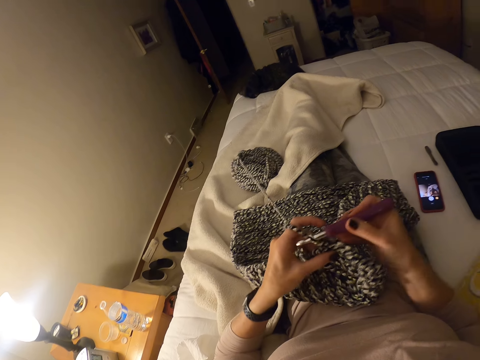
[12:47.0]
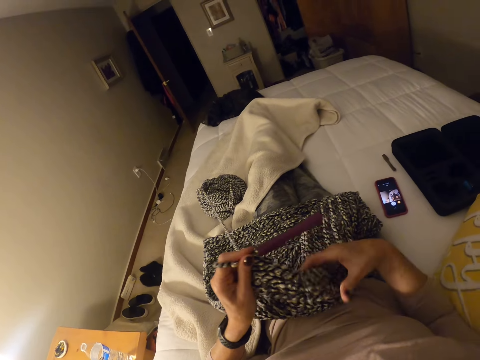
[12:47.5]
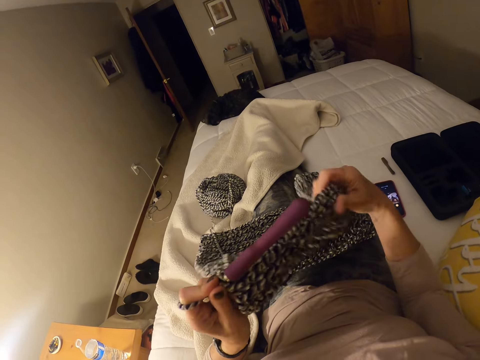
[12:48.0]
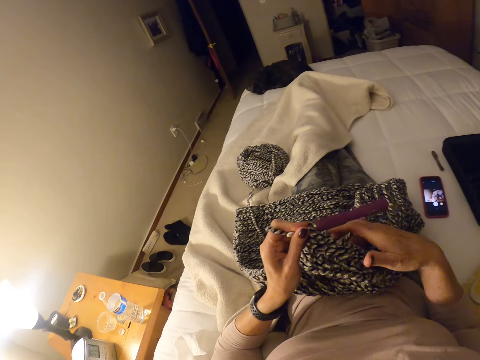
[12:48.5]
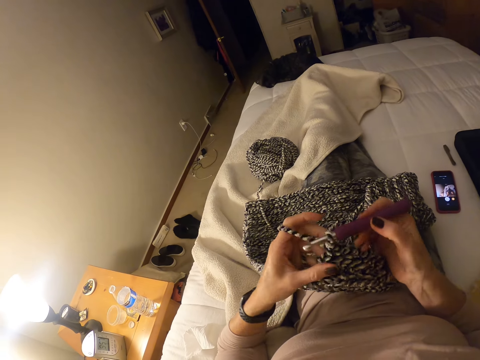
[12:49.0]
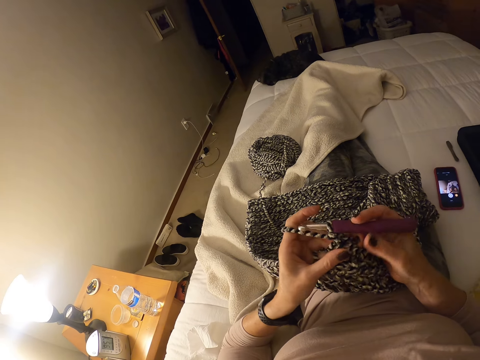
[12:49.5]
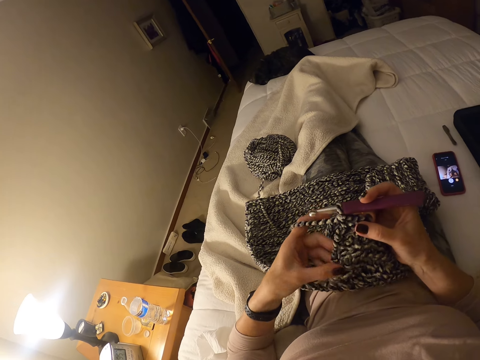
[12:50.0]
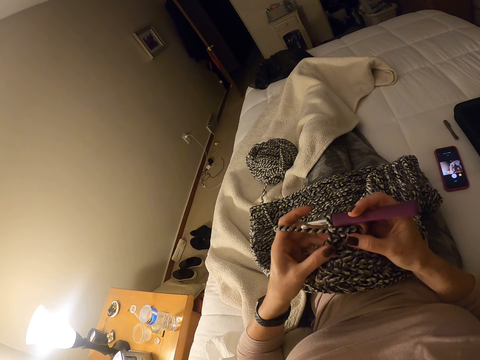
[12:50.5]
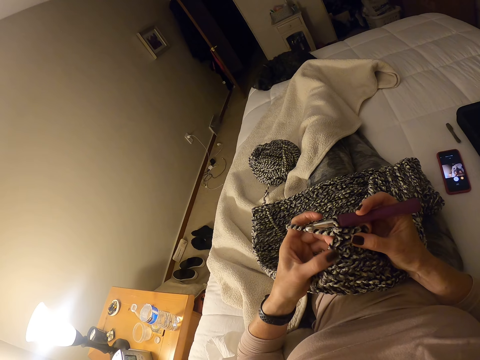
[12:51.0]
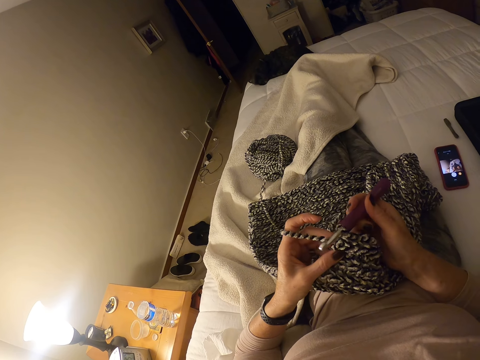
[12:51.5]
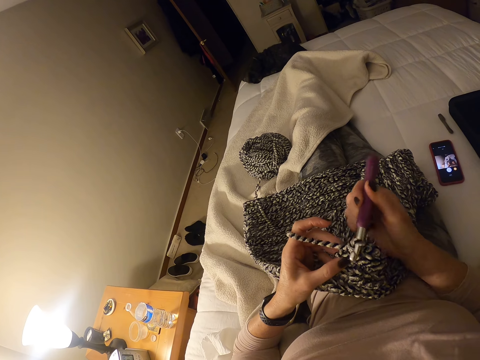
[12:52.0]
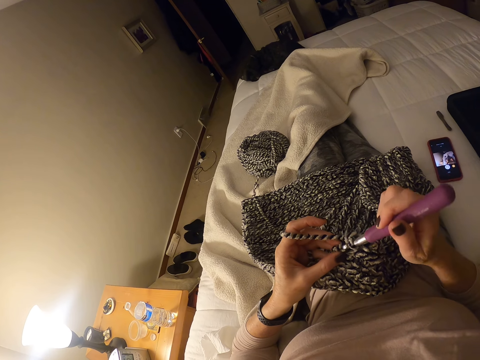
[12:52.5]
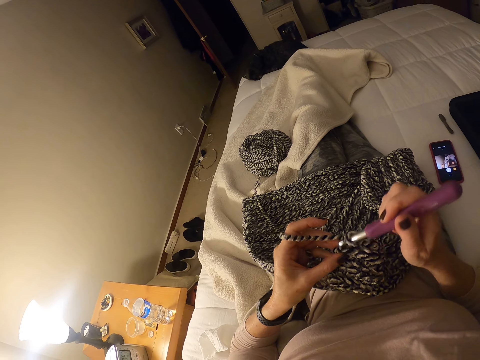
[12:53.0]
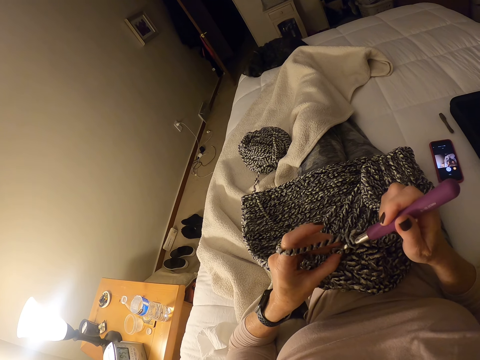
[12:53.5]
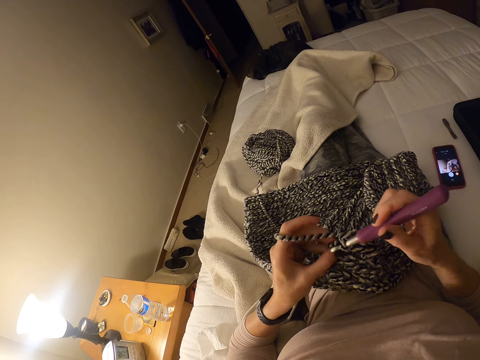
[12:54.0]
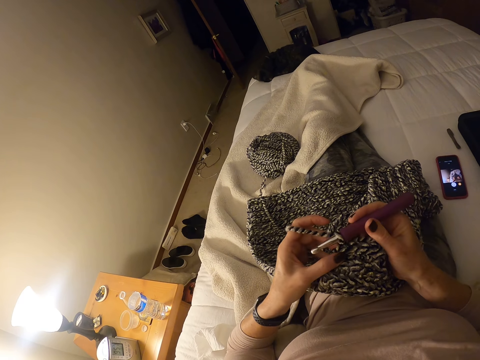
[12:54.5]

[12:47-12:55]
The camera wearer lifts the cloth. They crochet the cloth.

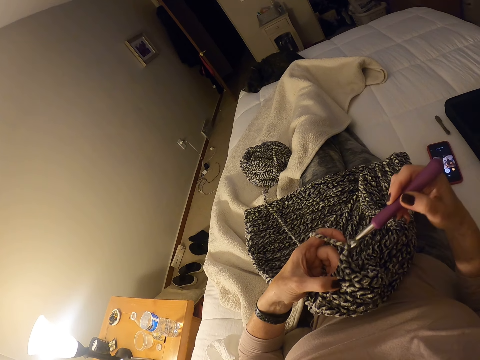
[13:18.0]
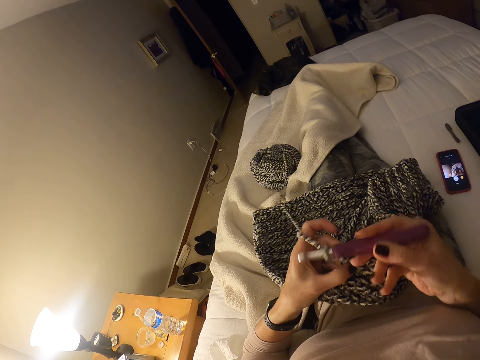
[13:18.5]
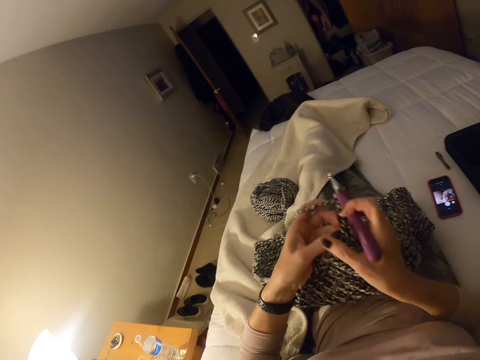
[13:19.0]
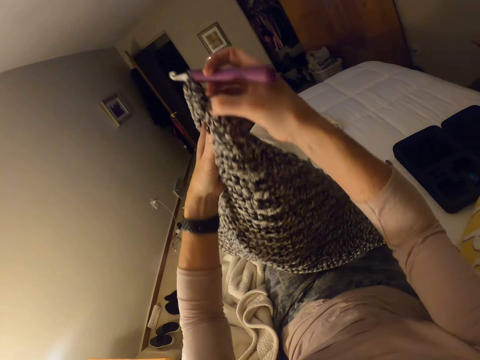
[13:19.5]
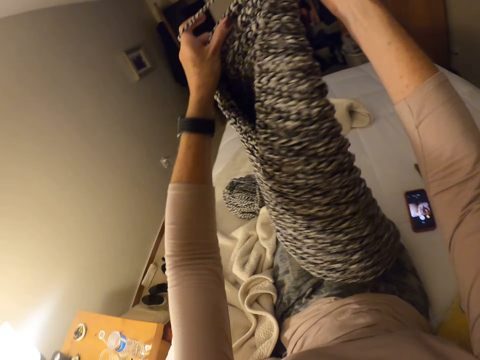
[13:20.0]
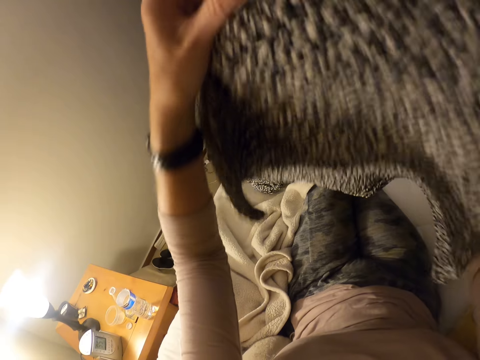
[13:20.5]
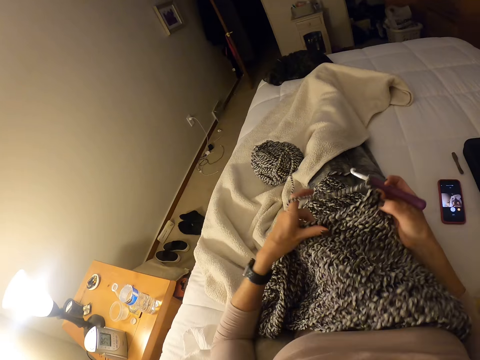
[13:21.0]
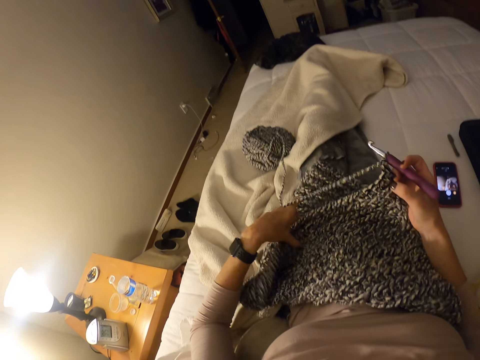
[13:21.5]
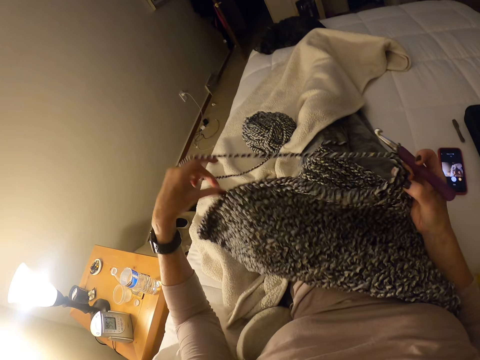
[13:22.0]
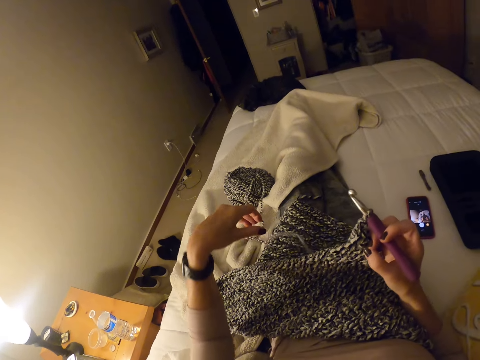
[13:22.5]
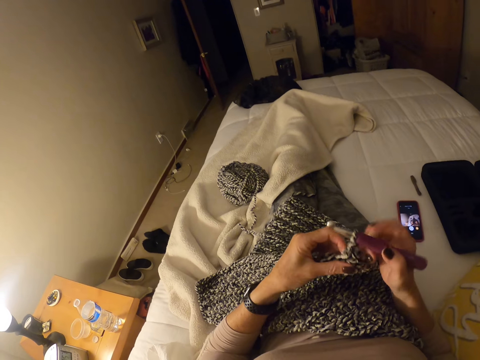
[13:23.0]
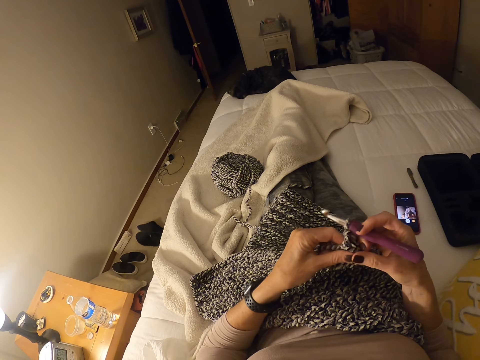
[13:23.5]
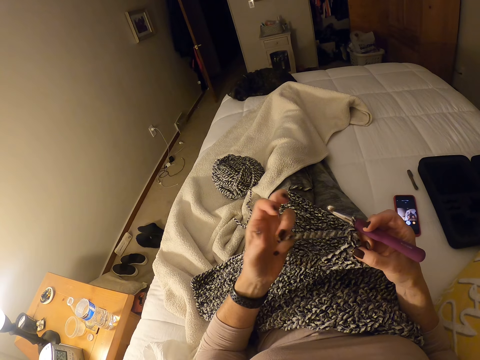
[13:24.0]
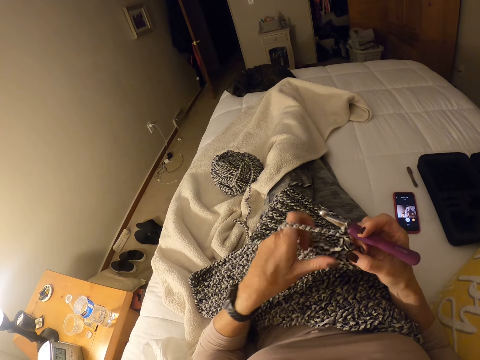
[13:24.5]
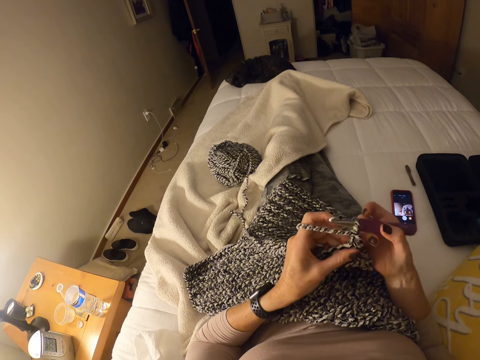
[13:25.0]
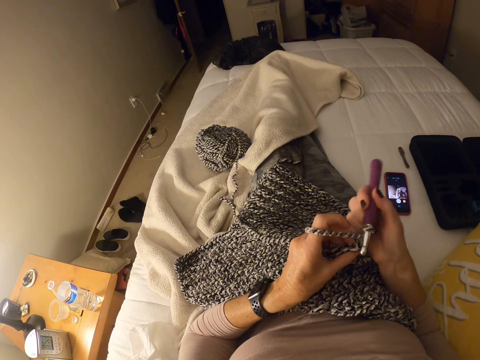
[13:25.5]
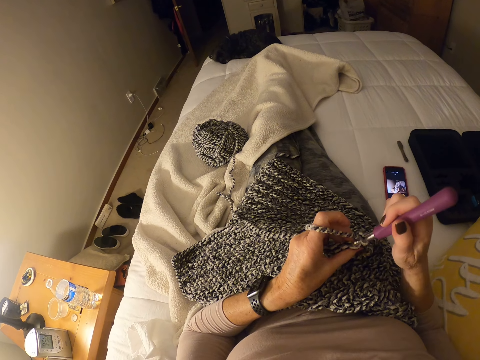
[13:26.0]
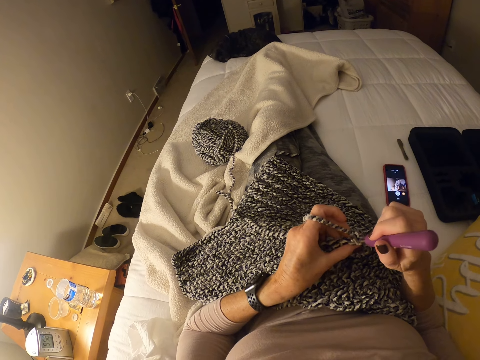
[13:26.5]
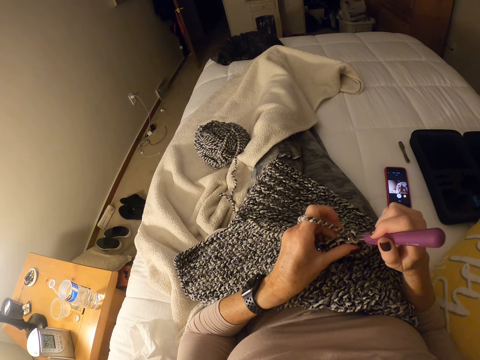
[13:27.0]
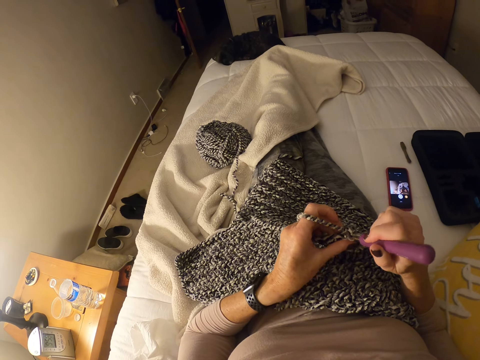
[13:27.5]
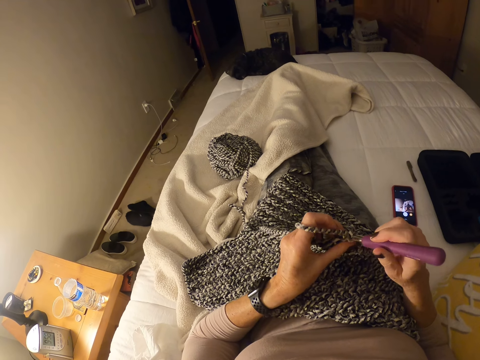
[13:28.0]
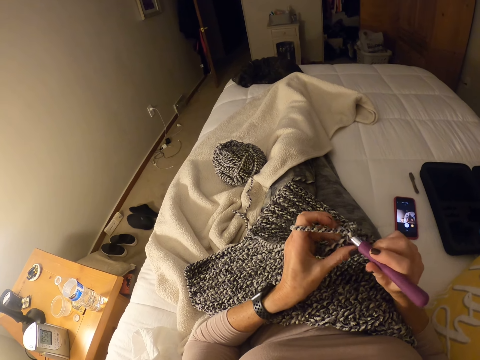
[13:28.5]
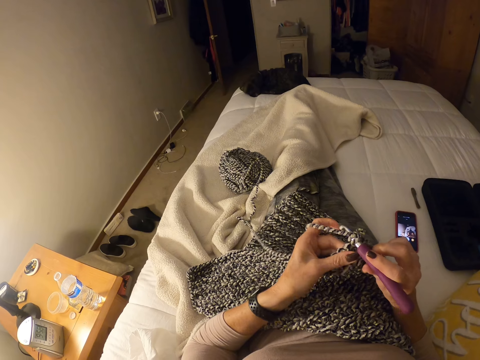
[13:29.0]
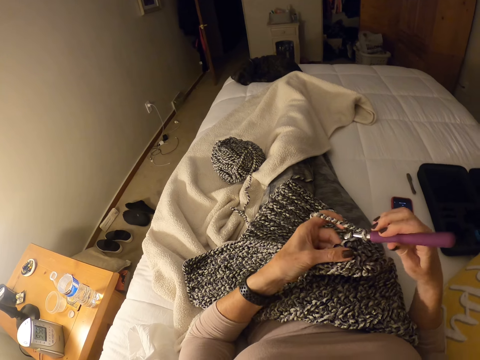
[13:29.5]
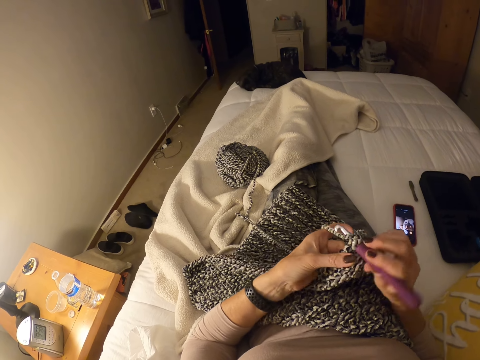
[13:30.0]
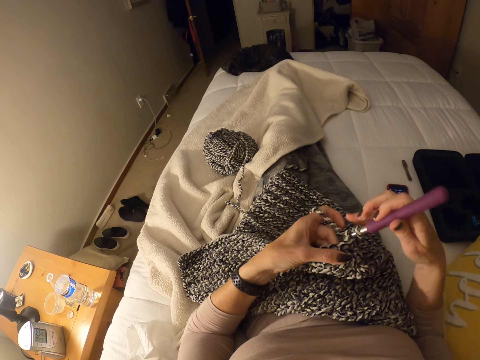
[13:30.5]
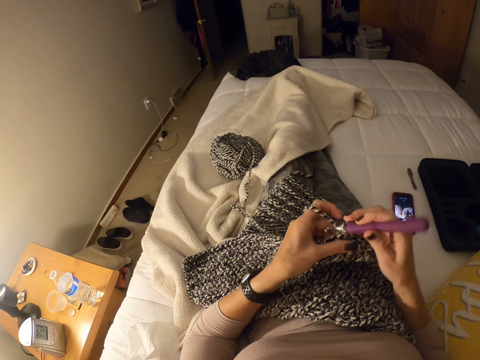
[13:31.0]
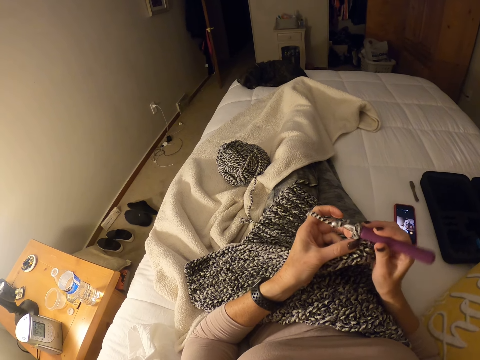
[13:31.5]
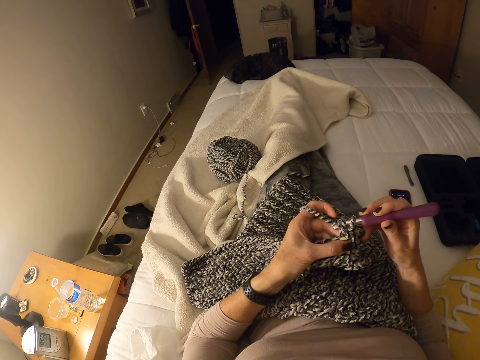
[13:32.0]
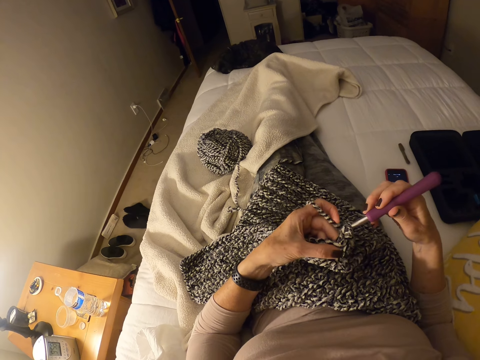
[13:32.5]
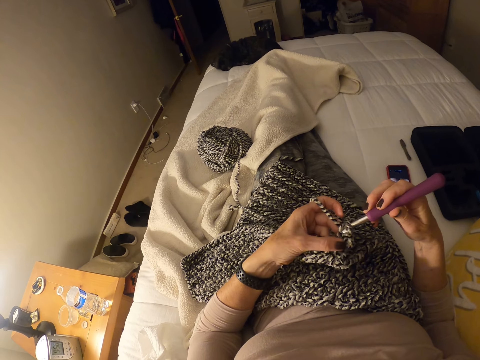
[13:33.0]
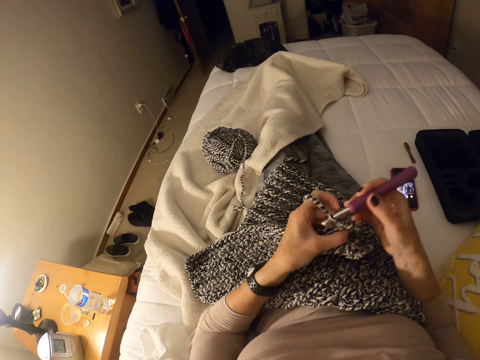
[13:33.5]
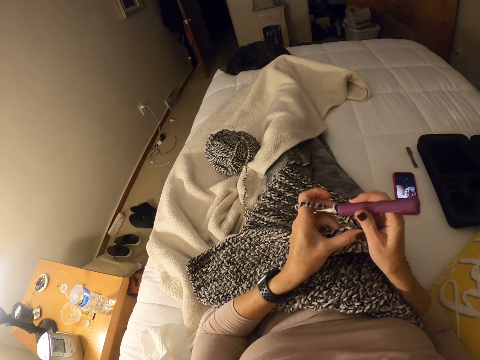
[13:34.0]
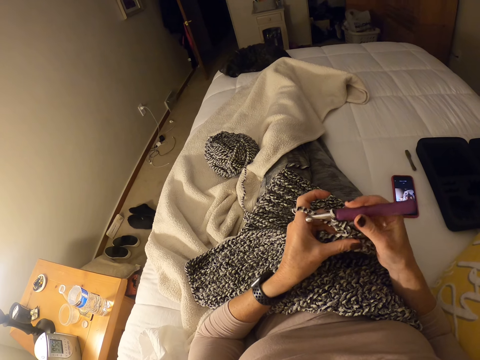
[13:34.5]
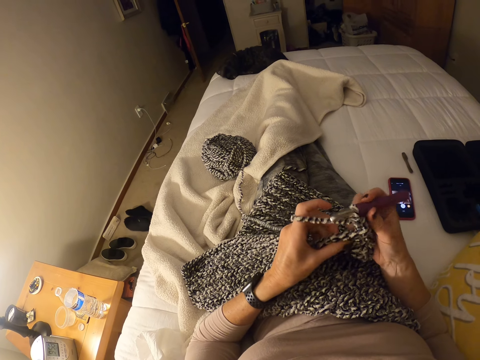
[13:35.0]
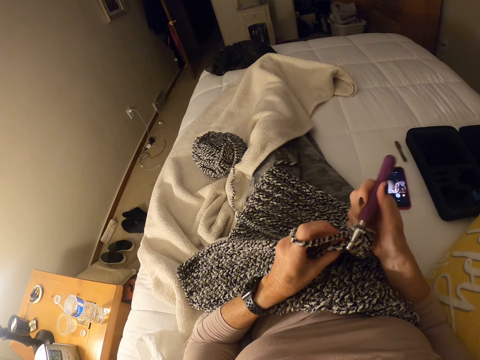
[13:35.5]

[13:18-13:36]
The camera wearer turns the cloth. She stretches the crocheted material. She places the cloth on her lap. She crochets the cloth. She holds a crochet hook on her right hand and holds the crocheted material on the left hand. She sits on a bed. She starts to crochet.
